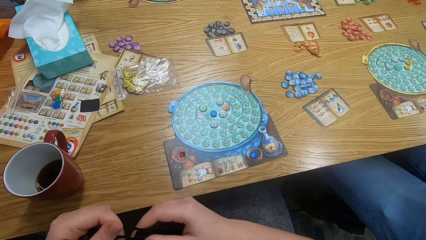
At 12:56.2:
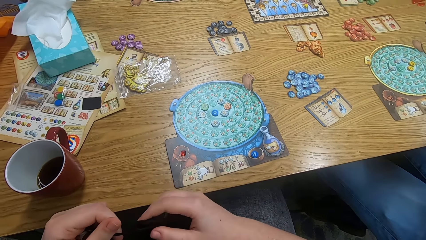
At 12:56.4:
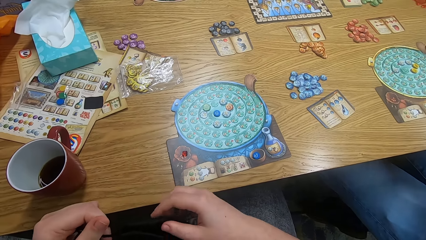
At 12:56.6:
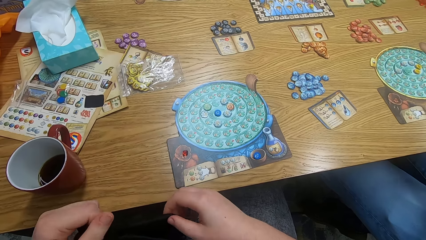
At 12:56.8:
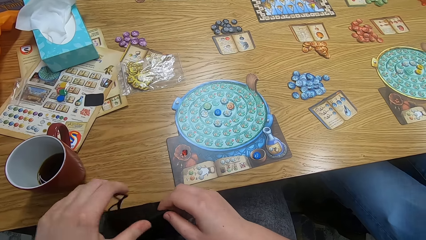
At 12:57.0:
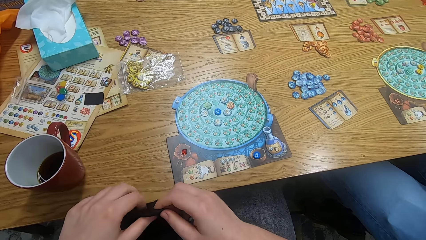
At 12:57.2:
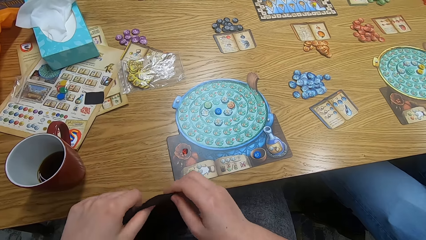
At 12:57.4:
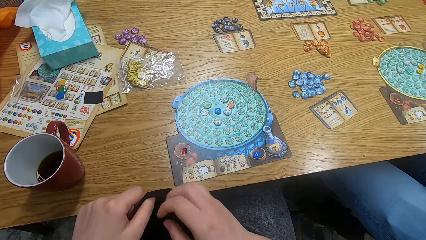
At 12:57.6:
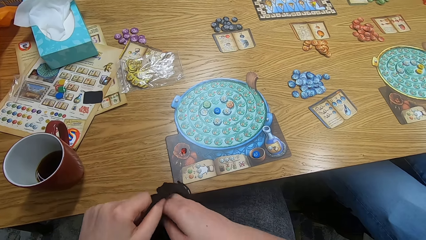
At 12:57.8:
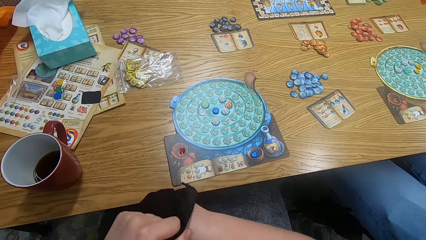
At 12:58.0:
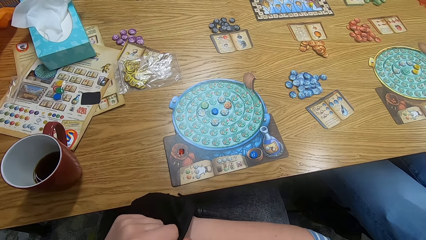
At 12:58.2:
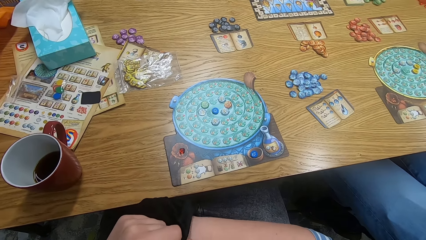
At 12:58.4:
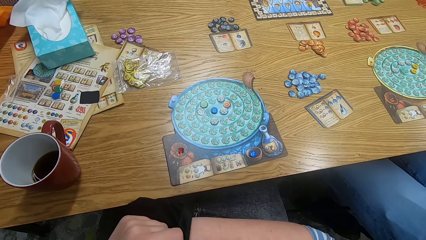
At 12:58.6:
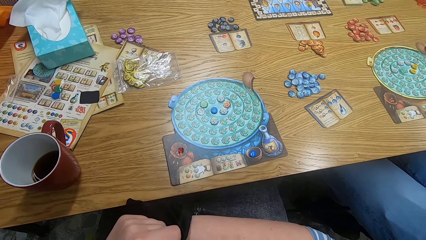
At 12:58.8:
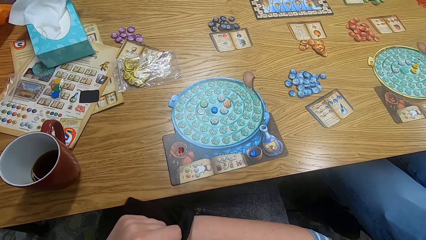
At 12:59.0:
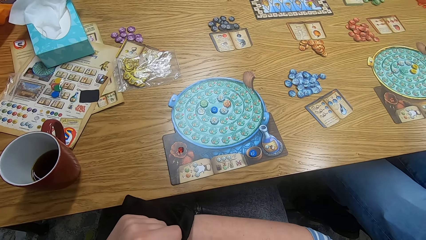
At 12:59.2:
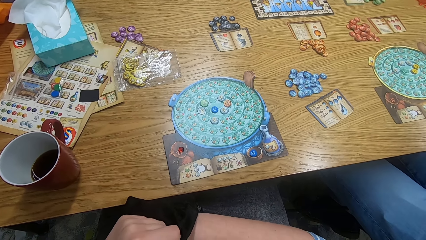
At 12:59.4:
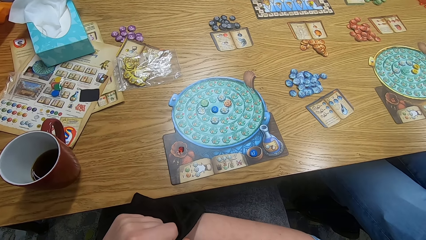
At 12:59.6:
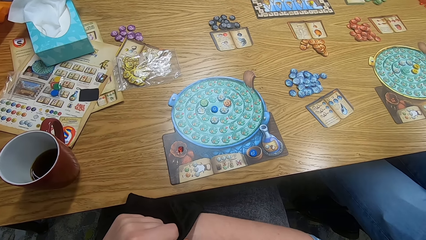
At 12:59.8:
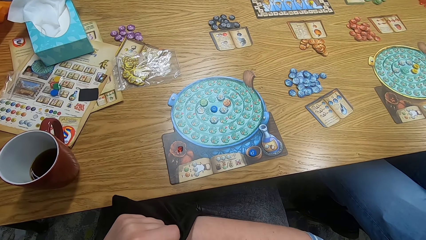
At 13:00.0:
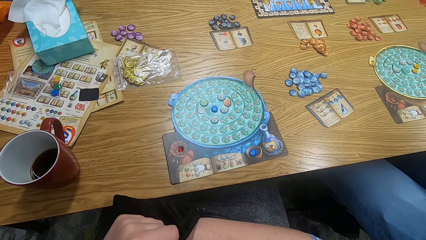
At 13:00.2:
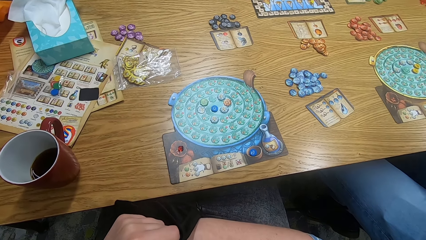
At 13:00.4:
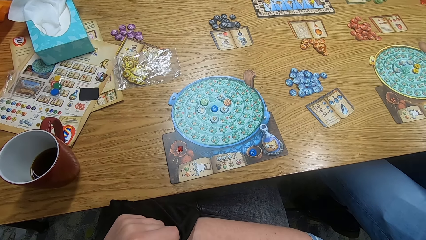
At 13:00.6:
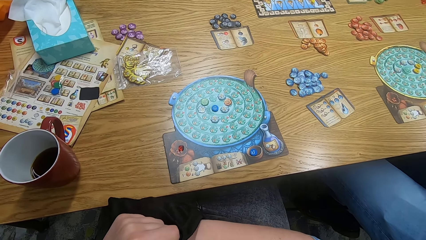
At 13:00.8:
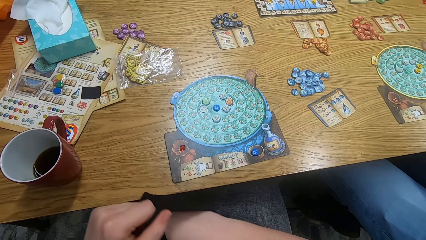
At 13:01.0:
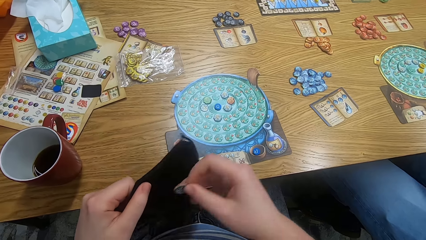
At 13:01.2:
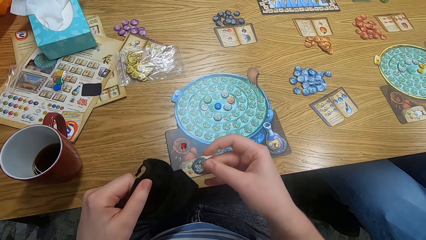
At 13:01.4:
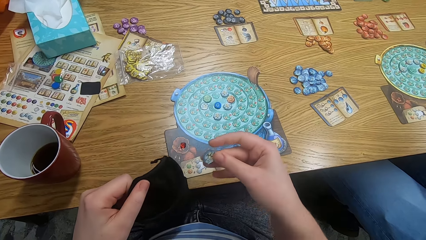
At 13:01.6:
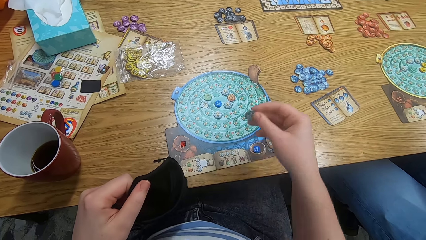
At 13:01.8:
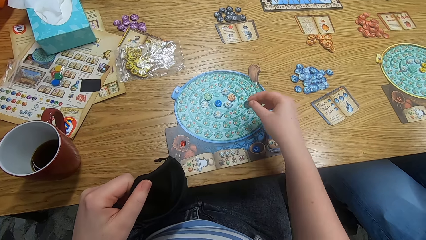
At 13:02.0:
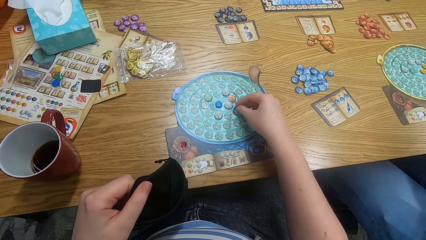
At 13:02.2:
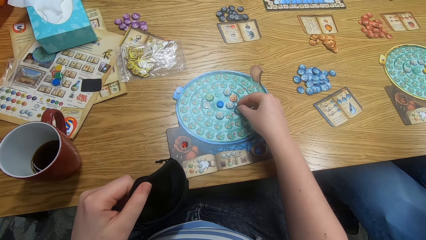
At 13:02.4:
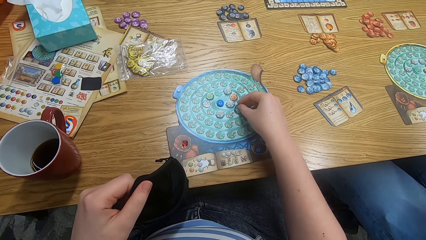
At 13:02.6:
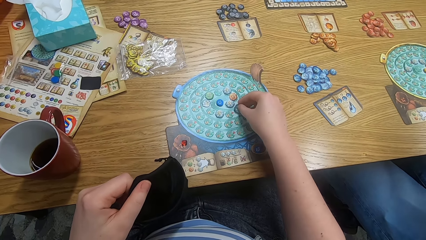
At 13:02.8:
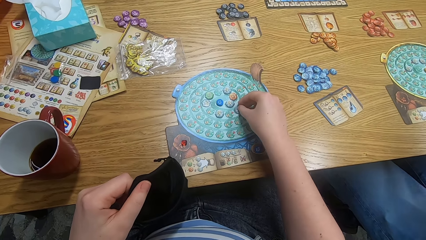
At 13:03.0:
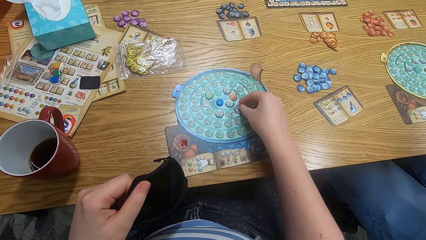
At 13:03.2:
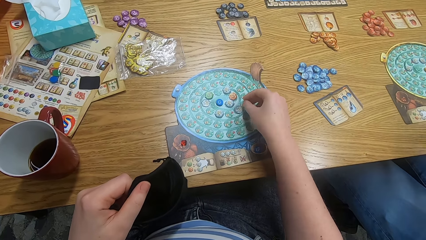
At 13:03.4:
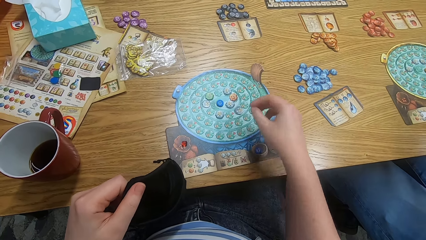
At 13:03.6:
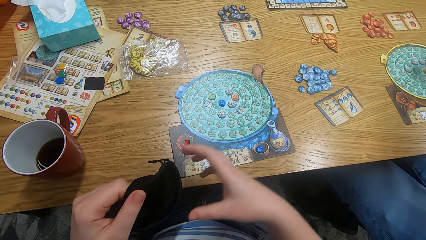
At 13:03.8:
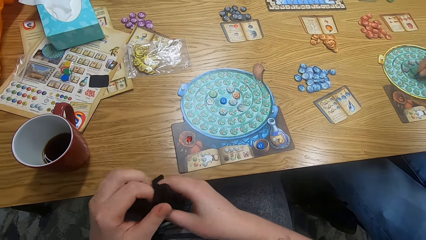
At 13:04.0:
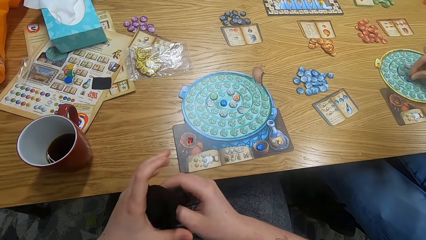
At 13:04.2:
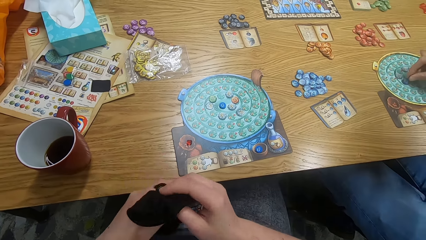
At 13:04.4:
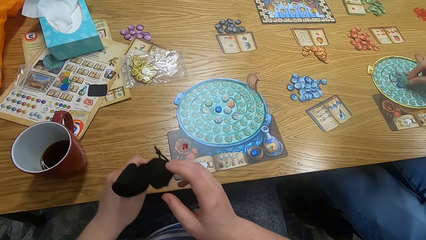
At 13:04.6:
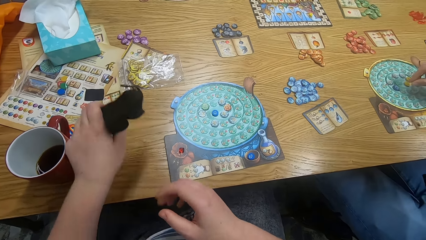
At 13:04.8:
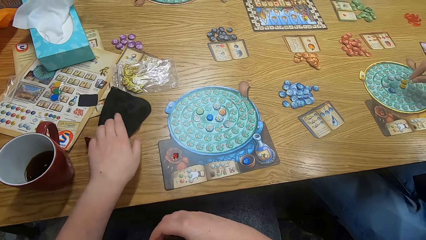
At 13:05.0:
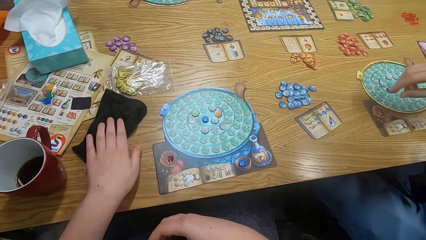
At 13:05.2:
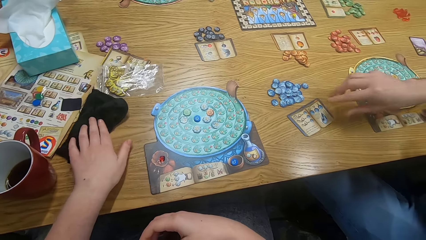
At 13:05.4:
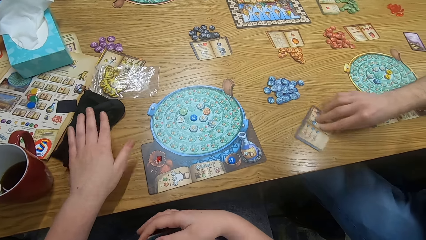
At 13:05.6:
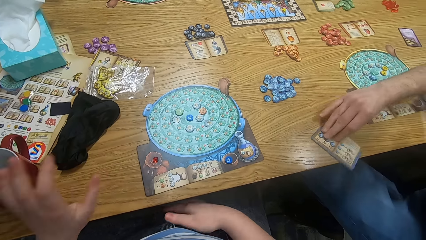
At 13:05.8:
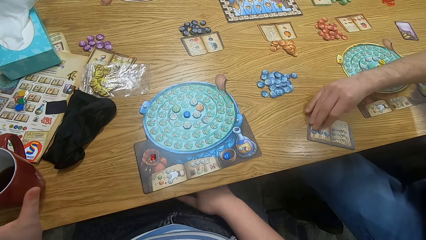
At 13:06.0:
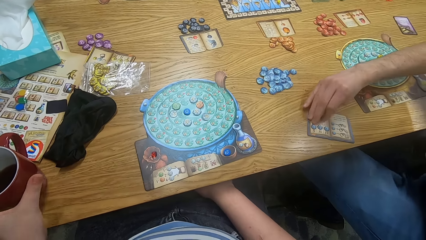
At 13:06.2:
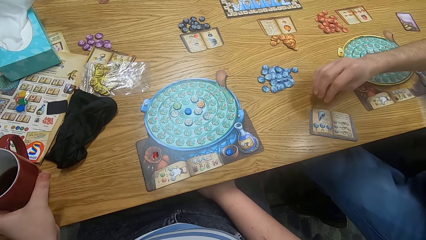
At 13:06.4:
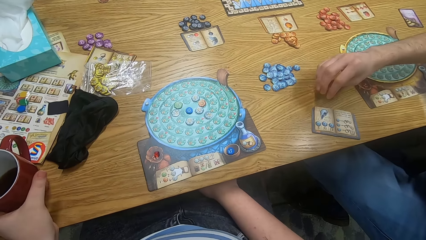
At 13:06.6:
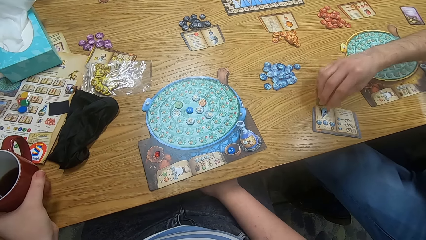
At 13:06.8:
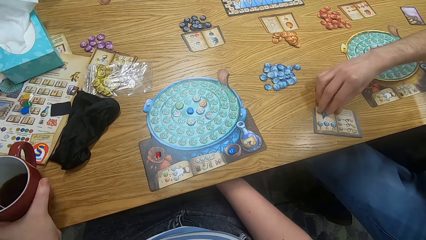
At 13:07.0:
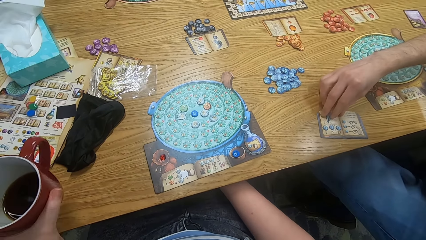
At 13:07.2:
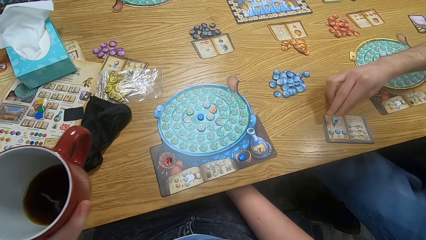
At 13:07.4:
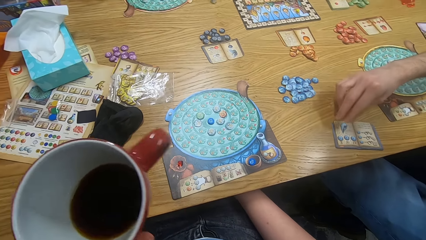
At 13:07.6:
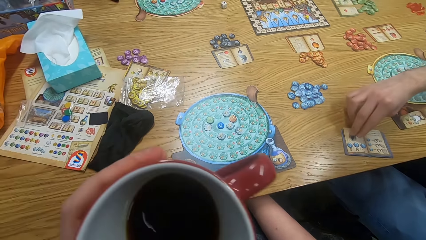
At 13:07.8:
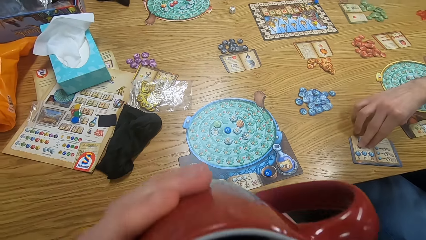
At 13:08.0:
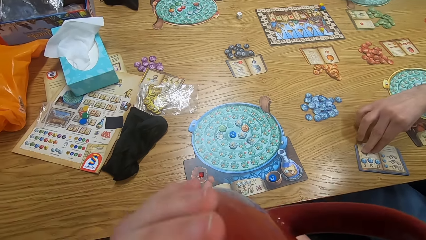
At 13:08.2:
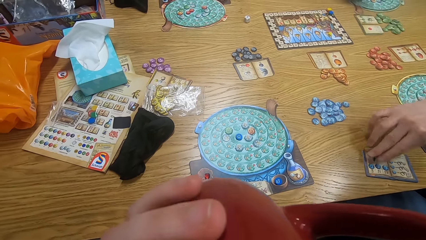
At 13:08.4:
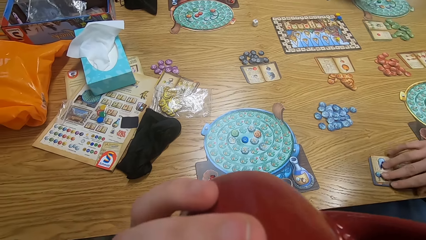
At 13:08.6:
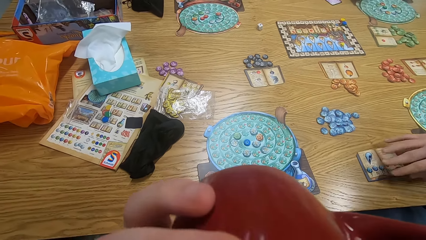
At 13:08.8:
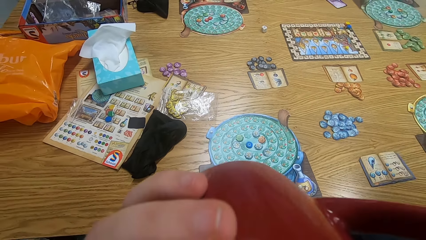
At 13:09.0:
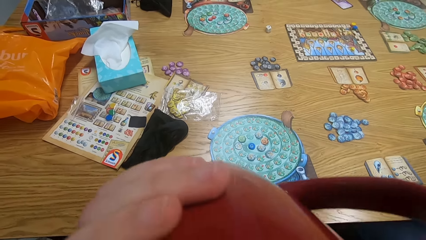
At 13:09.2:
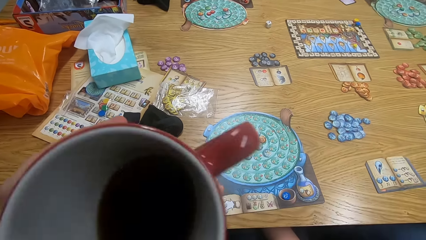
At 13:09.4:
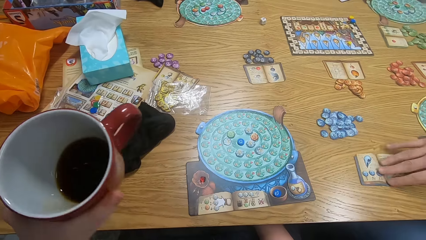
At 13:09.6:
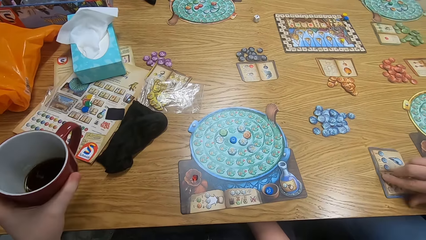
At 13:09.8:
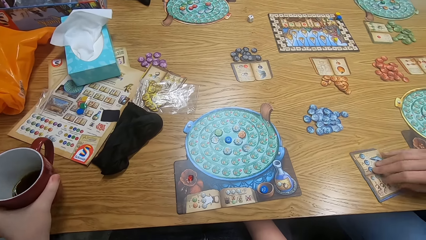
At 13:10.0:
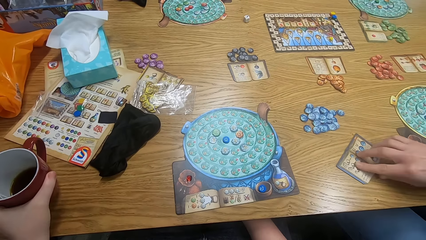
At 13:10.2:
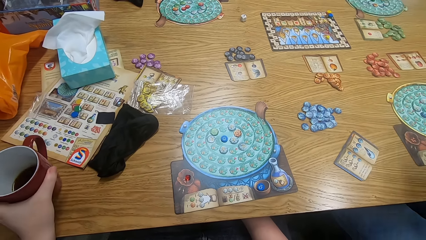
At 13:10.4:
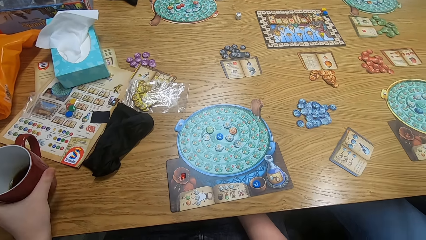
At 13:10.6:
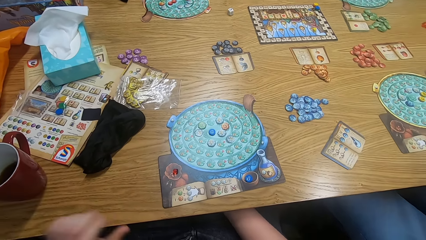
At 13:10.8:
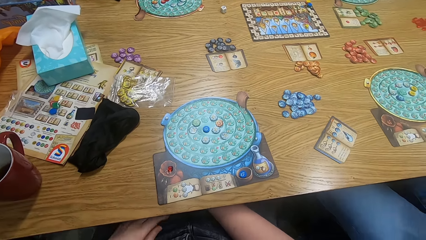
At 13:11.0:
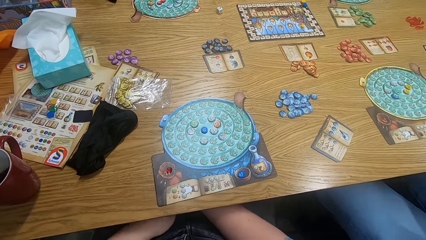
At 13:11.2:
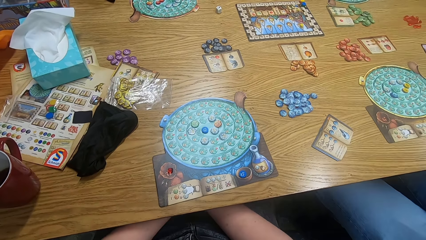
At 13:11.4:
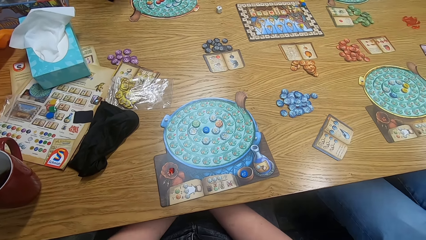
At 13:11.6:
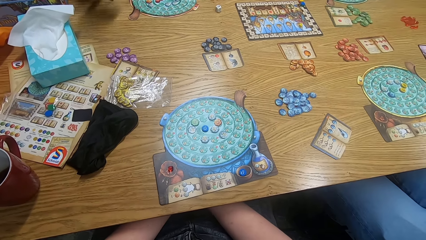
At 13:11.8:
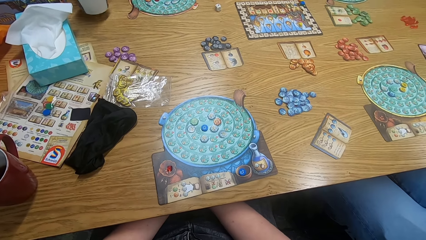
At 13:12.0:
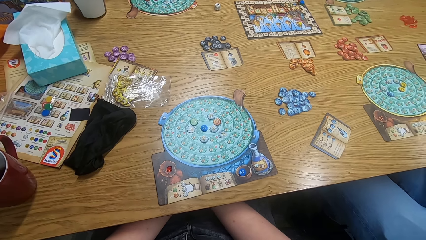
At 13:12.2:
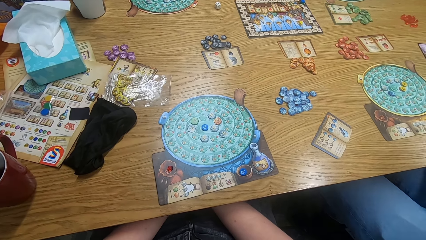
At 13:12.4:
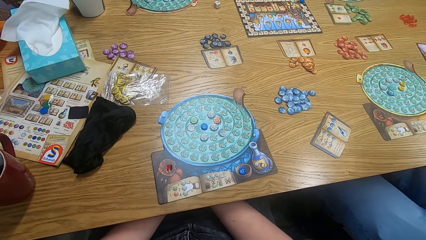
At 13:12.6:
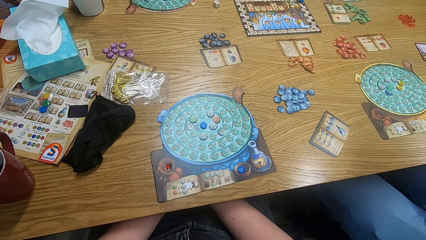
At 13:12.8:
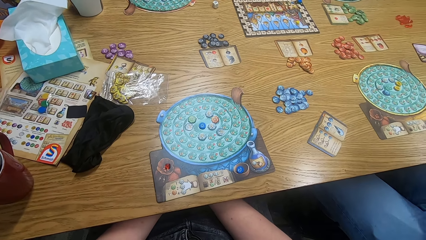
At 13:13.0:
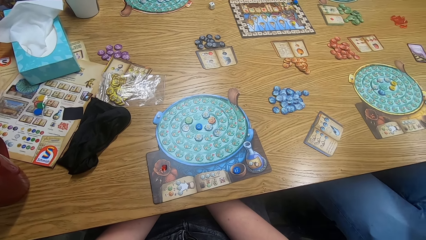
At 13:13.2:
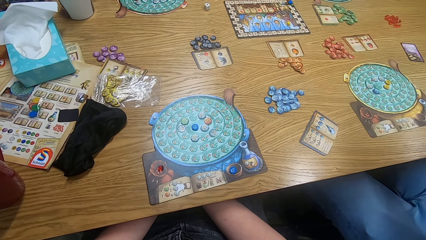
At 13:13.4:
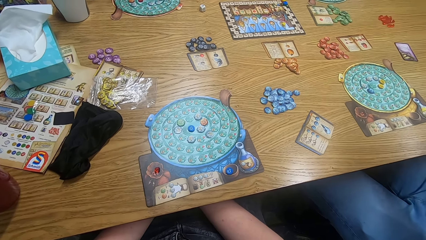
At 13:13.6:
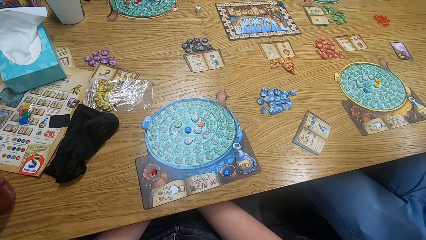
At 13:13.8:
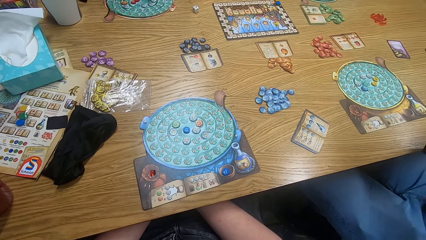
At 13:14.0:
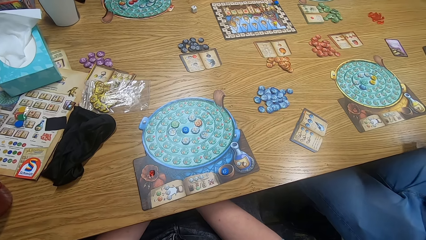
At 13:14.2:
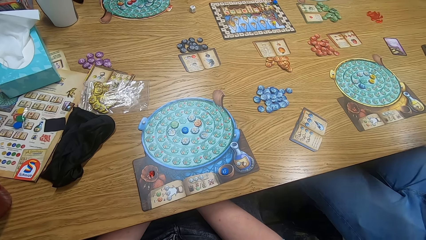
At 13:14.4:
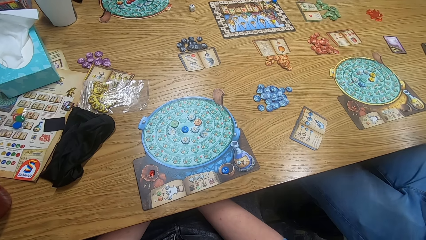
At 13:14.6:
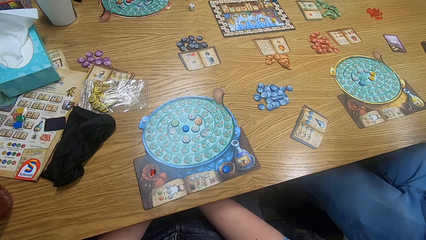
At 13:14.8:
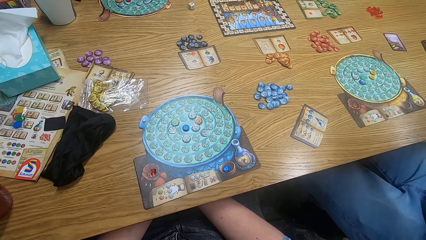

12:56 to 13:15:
The camera wearer looks around and holds the bag. They look around and insert hand inside the bag. They play the game. They put a tile on the game board. They play the game again. A man plays the game. The camera wearer places the bag on the table. The man plays the game again. Someone holds a paper on the table. The camera wearer picks up the cup. They drink coffee from the cup. The man plays the game again. The man plays the game again. The camera wearer places the cup on the table. Another man places the cup on the table. The camera wearer looks around.
